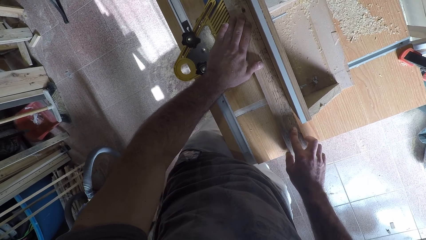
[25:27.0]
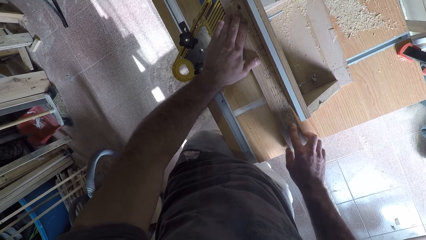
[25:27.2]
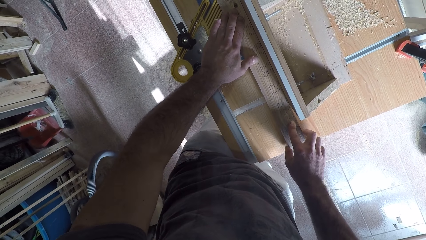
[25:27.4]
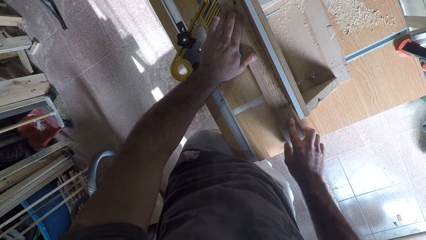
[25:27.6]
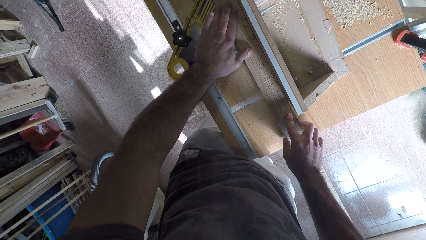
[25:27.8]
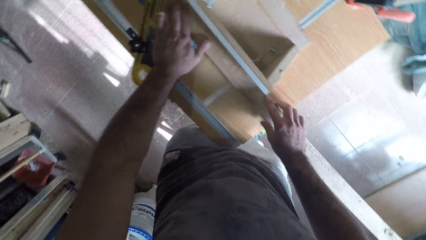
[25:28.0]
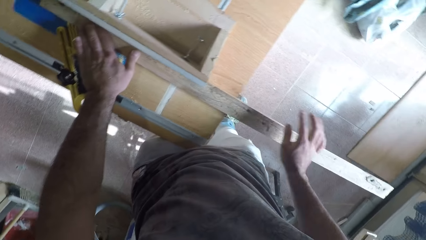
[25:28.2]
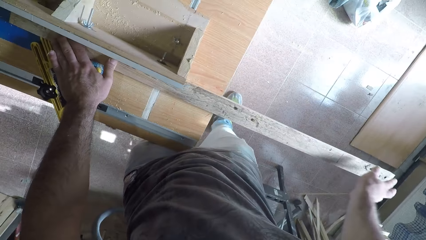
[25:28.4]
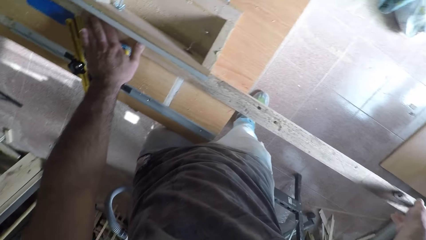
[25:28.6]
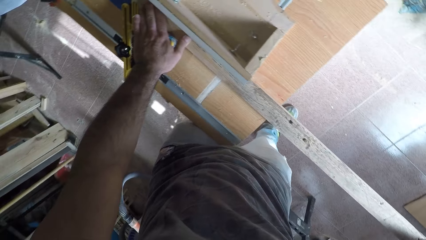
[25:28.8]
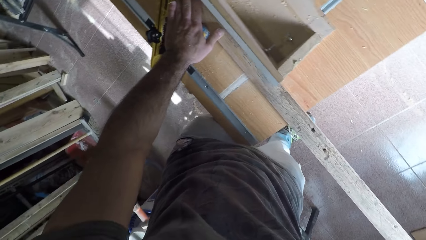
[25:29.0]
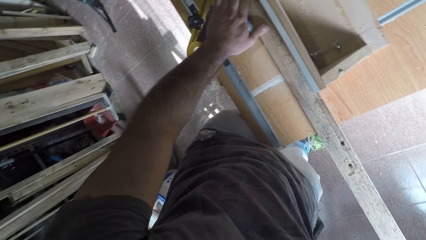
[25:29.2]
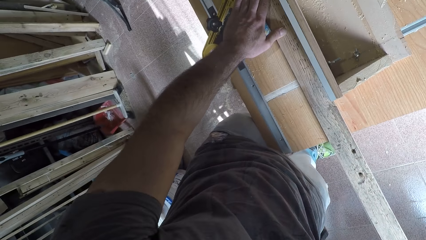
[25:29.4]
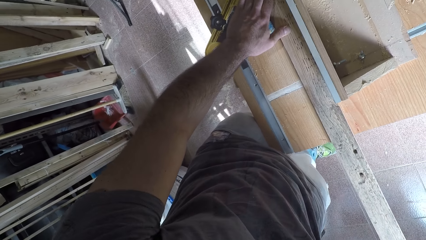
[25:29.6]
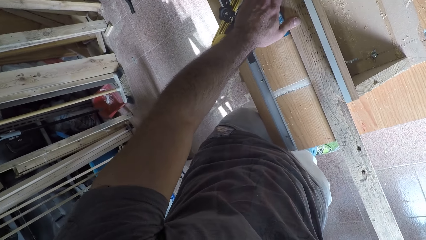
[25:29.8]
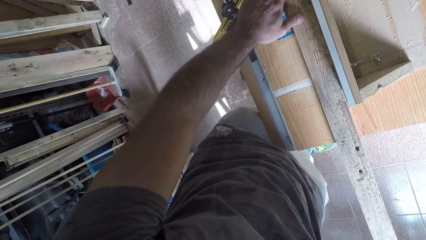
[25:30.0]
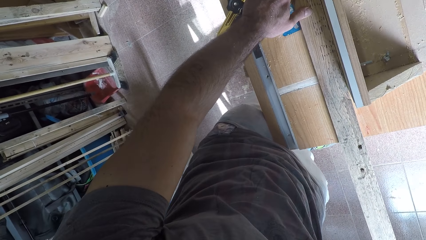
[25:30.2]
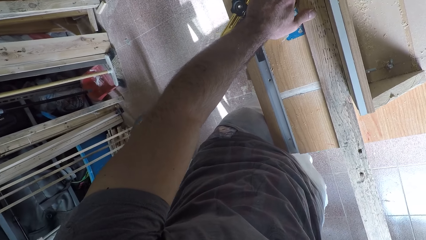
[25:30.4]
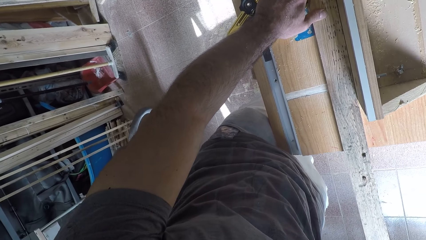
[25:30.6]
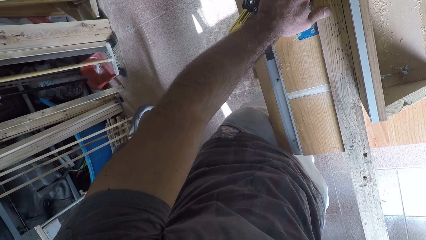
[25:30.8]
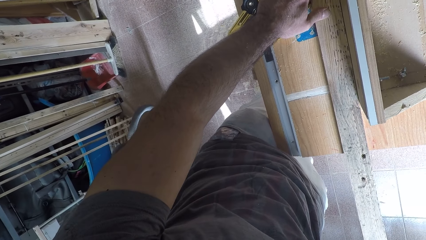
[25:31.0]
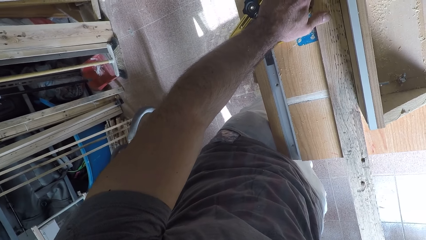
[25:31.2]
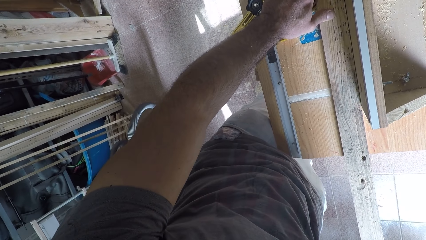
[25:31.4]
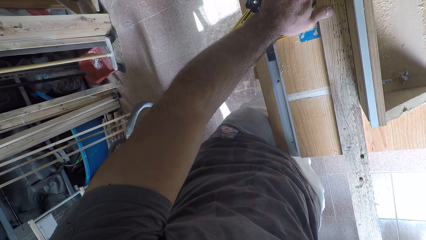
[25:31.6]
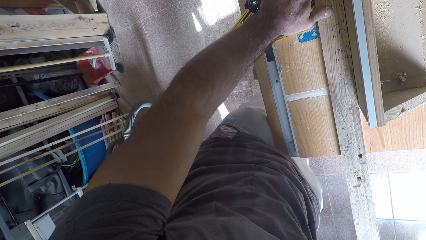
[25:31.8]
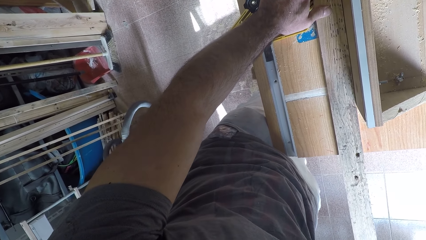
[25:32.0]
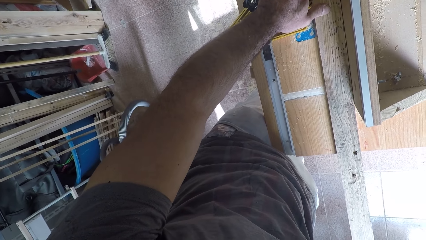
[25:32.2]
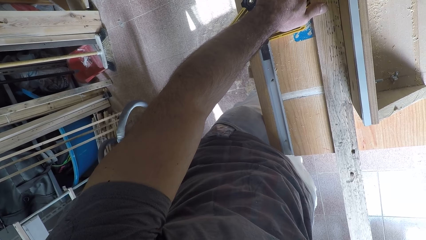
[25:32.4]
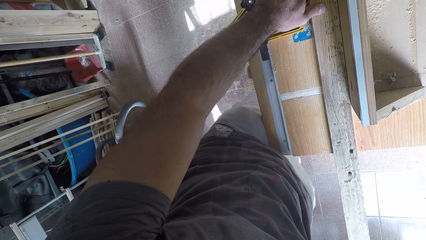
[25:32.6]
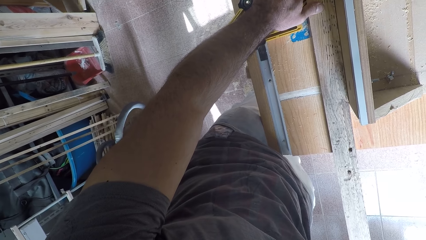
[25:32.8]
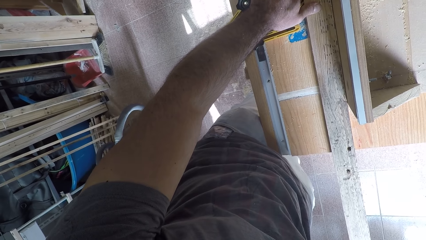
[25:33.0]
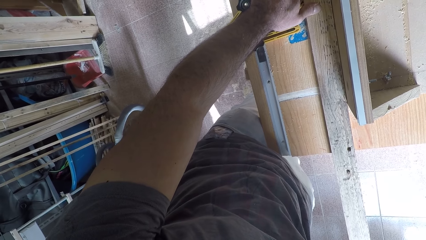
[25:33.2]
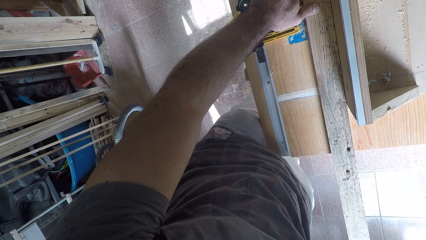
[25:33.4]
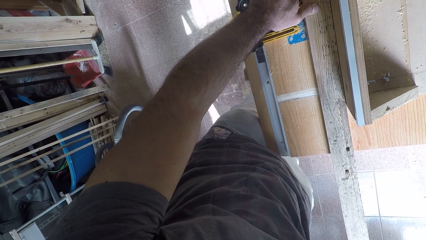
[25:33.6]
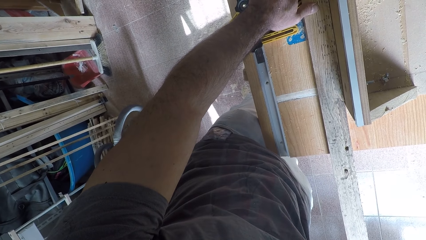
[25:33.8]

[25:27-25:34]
The camera wearer holds the end of a timber. He adjusts the wood on the circular saw machine with his right hand.

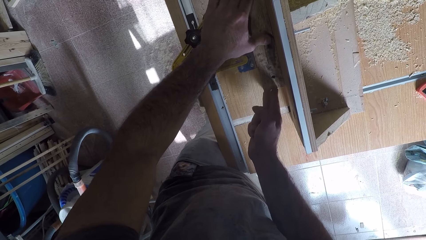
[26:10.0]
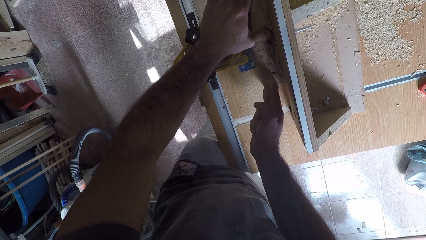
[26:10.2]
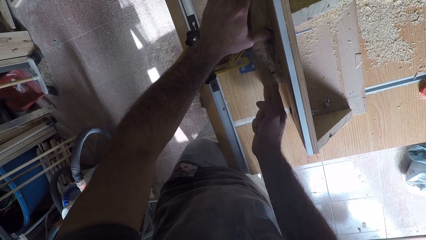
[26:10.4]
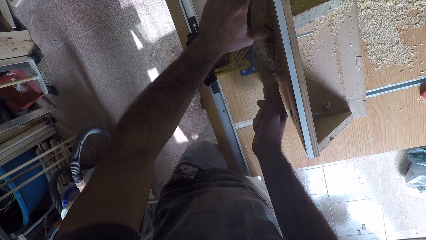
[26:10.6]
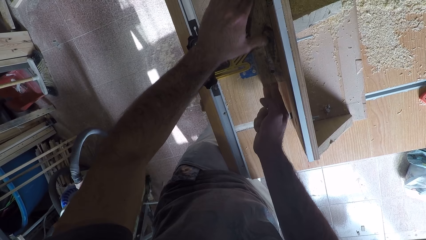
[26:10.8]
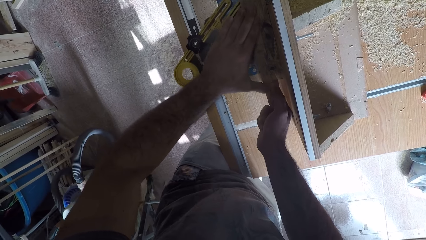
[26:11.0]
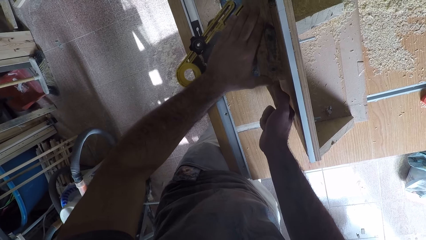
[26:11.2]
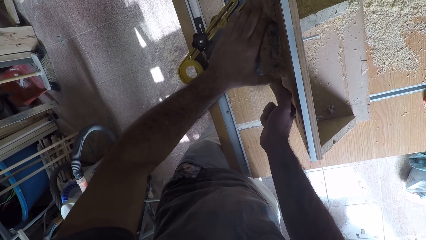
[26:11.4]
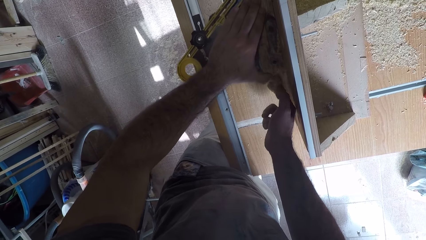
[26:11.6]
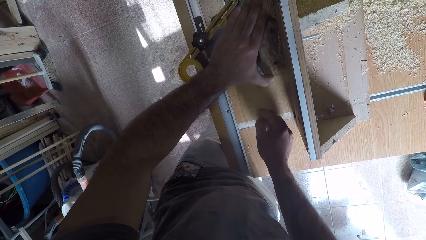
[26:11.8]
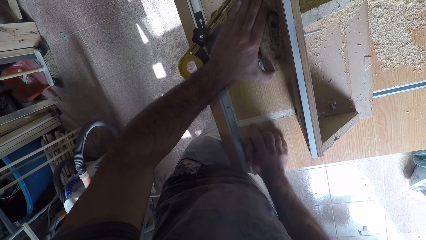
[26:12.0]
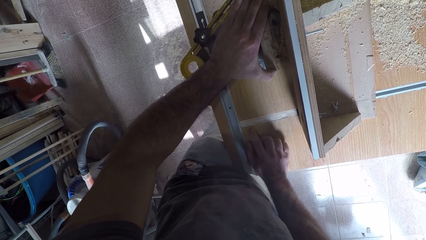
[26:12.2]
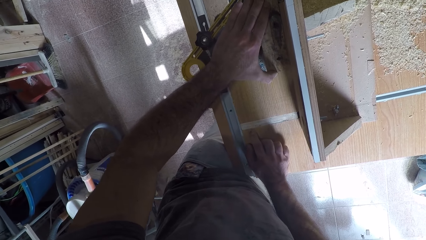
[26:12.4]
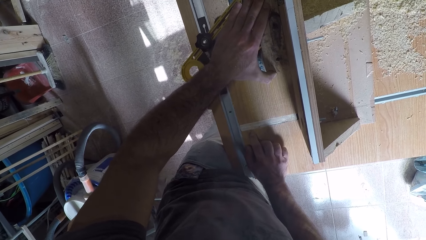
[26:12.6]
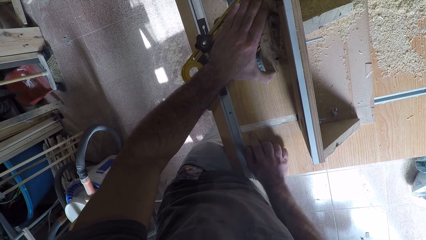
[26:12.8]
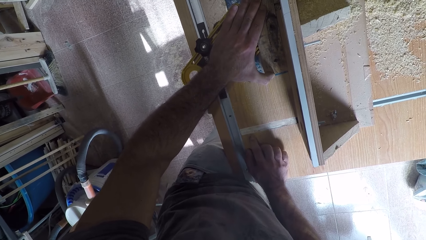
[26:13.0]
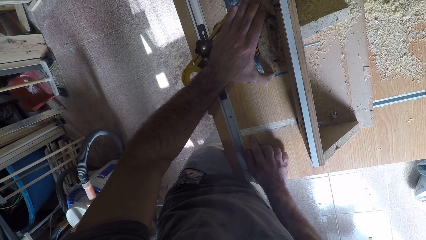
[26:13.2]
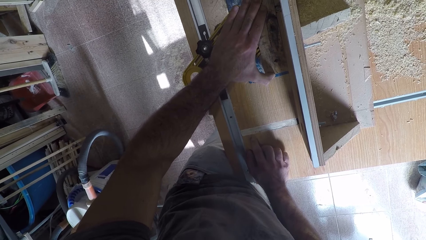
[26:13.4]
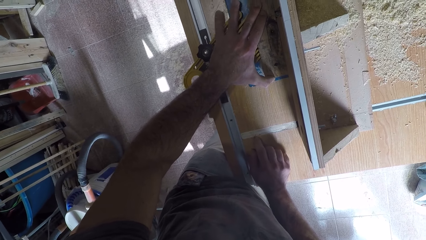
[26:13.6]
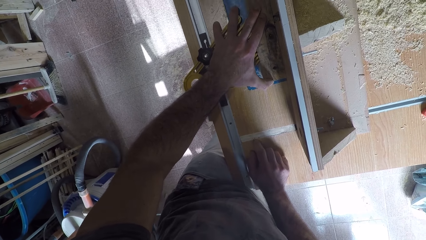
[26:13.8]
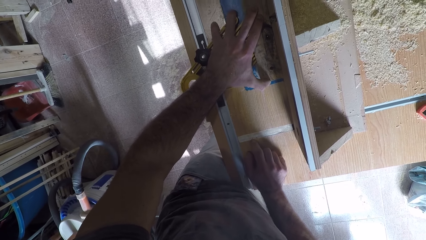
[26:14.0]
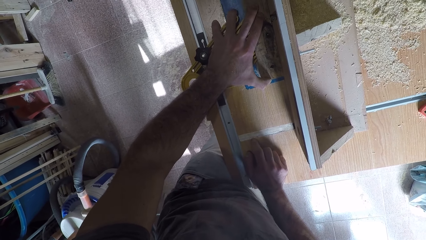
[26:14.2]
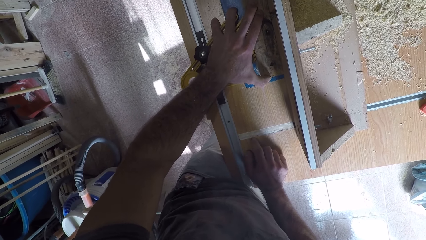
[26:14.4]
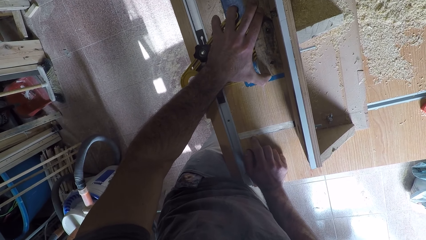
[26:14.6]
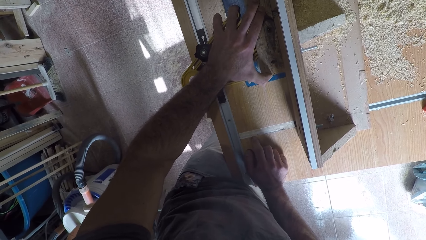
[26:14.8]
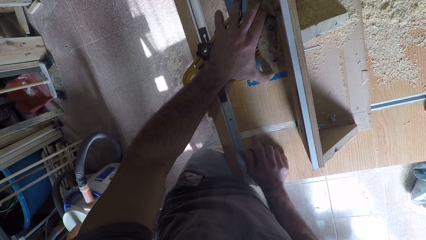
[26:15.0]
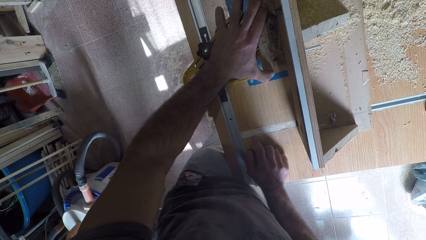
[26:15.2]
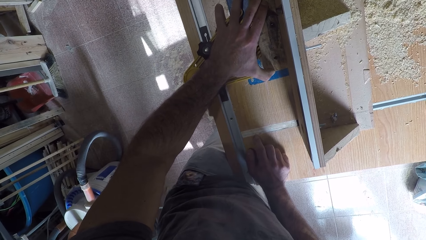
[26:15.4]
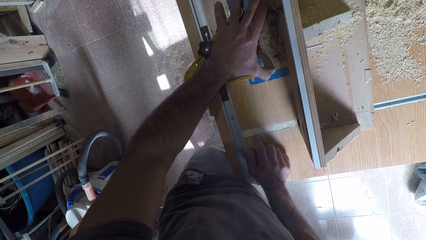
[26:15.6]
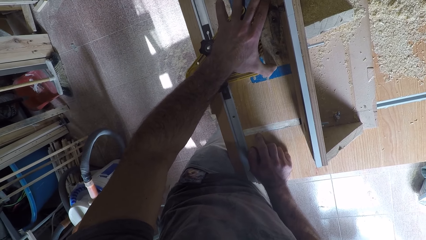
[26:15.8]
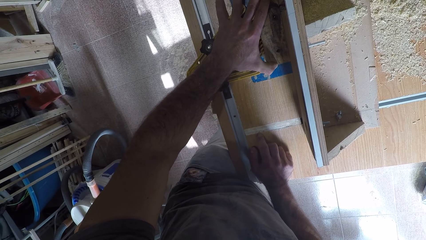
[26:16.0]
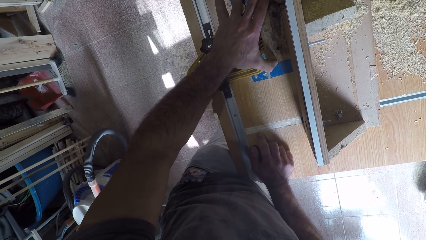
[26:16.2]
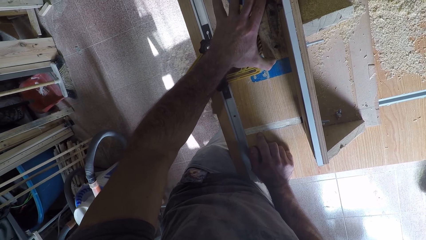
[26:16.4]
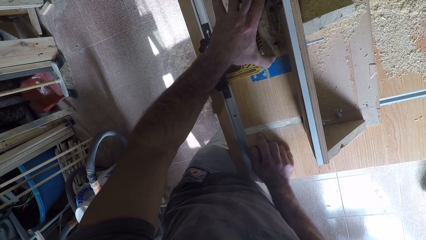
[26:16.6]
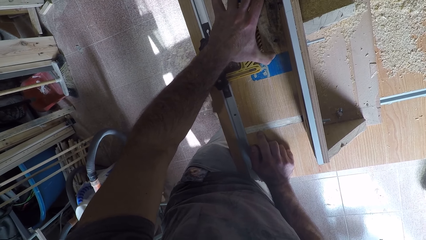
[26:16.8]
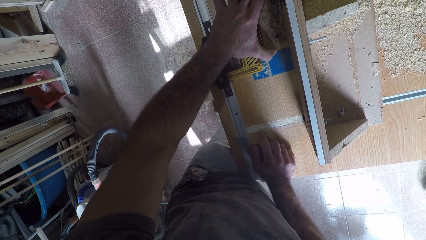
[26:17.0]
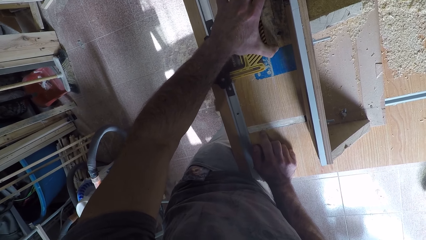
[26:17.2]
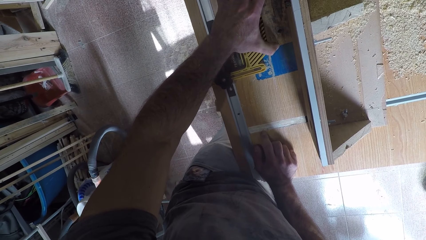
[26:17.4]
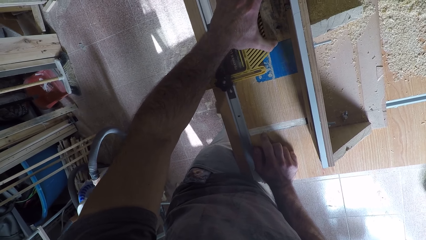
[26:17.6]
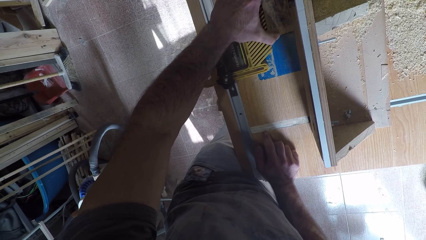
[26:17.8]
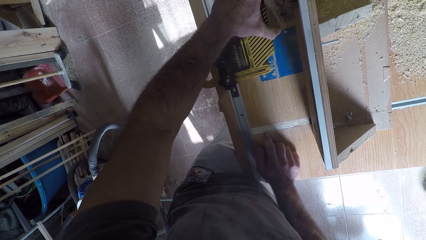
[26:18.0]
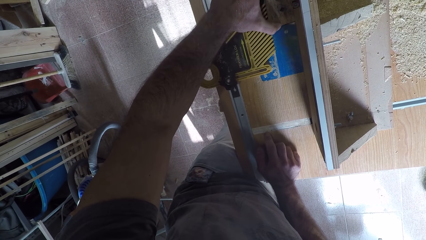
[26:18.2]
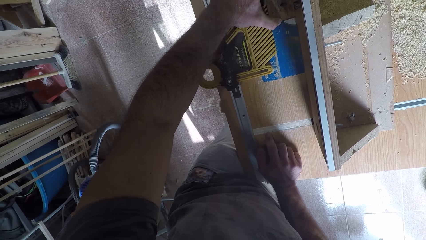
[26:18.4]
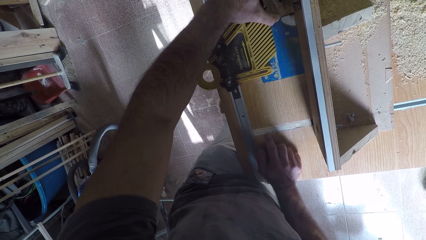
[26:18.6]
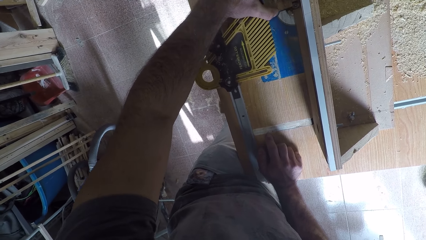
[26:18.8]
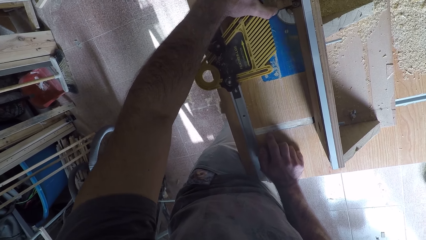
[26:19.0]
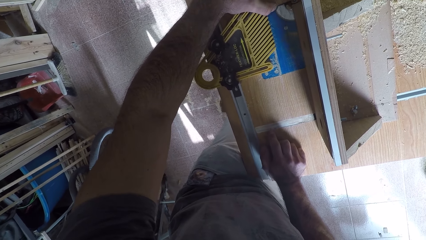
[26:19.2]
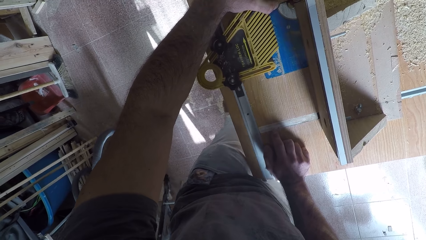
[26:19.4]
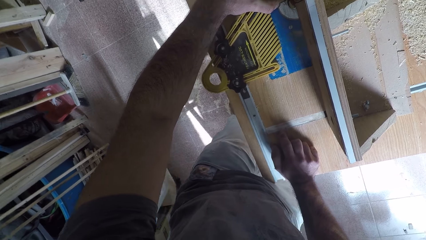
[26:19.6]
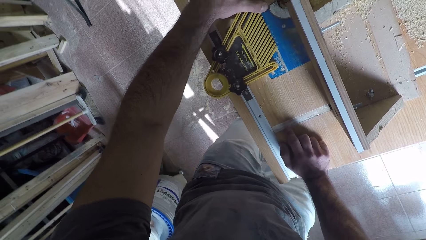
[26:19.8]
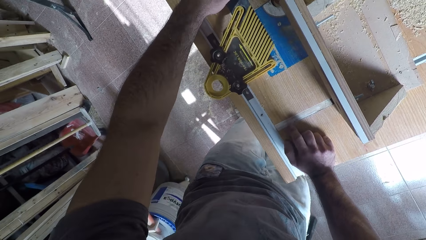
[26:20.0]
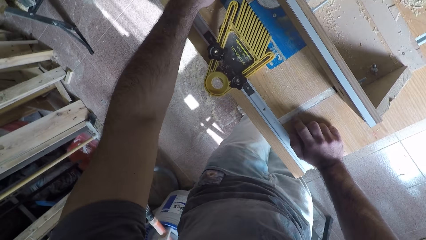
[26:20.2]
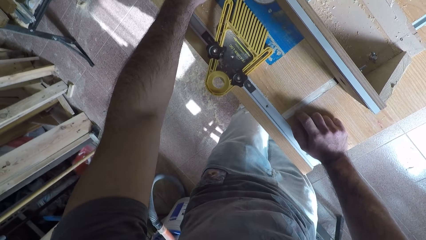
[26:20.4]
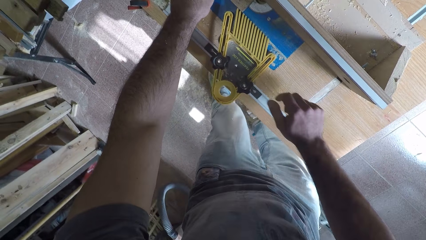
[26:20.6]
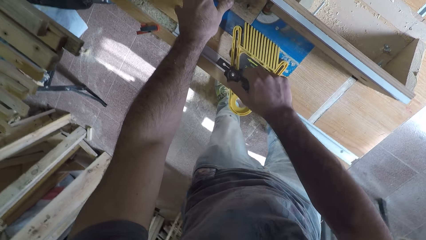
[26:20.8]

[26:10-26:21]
The camera wearer touches the table cutter.
